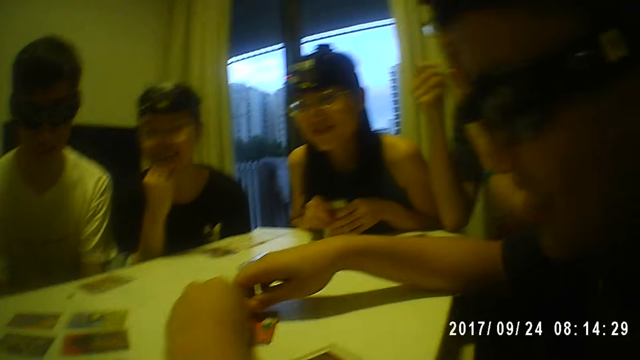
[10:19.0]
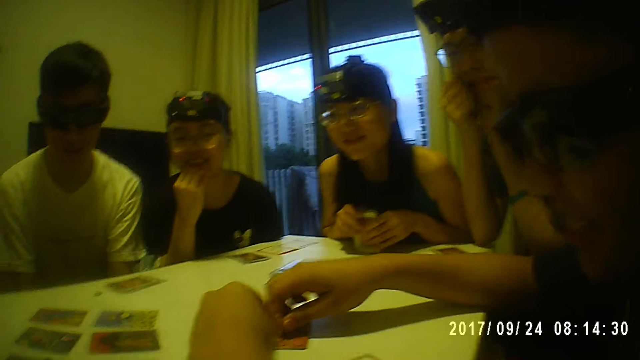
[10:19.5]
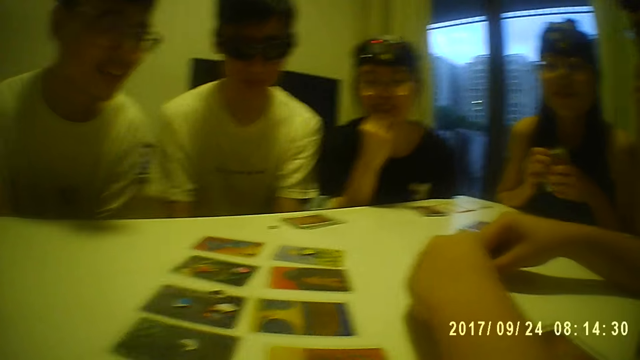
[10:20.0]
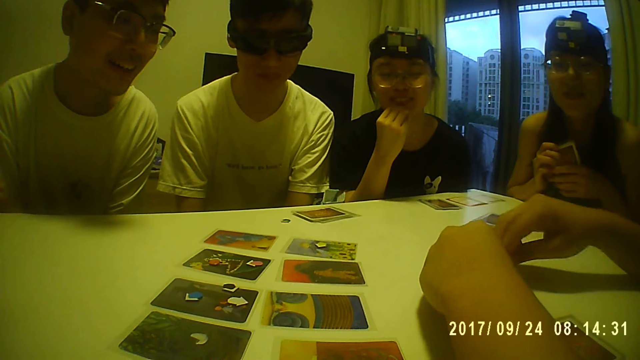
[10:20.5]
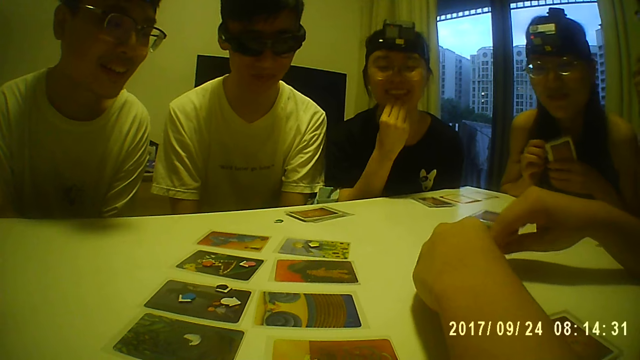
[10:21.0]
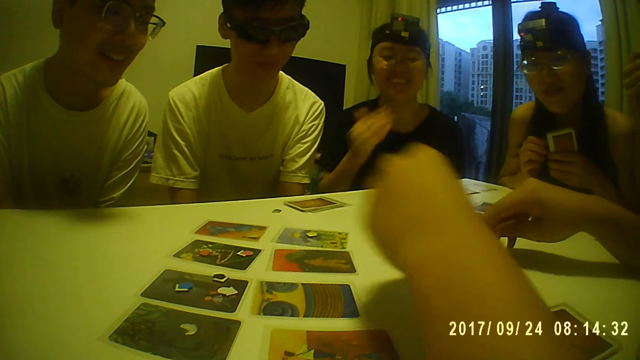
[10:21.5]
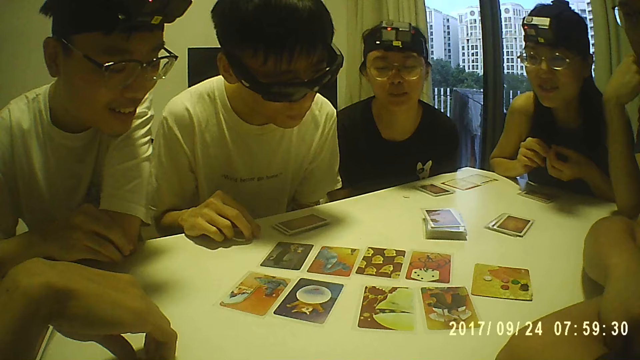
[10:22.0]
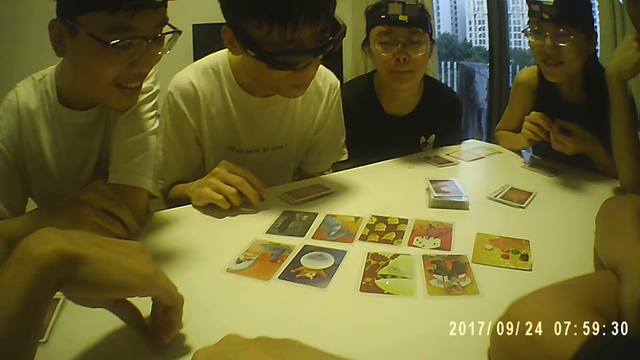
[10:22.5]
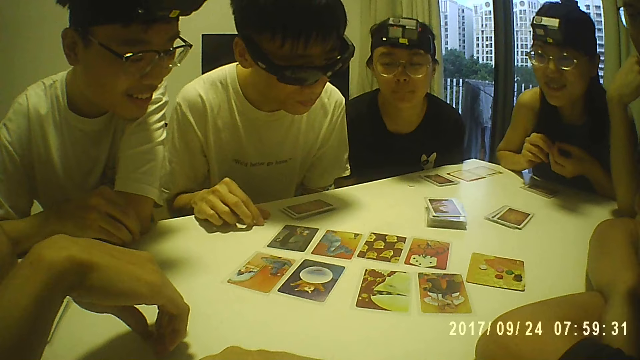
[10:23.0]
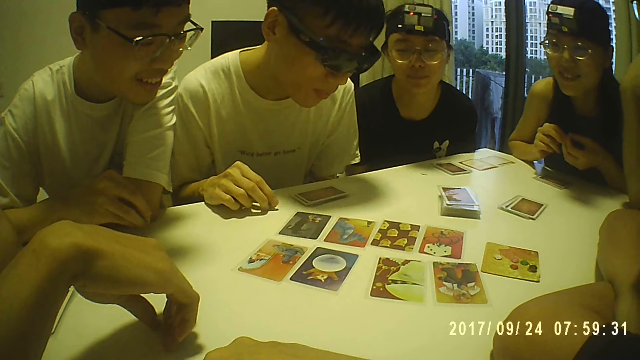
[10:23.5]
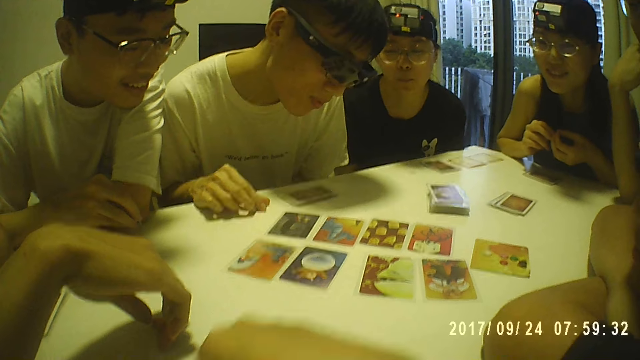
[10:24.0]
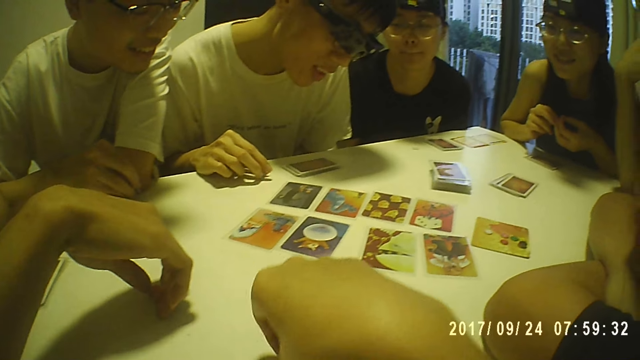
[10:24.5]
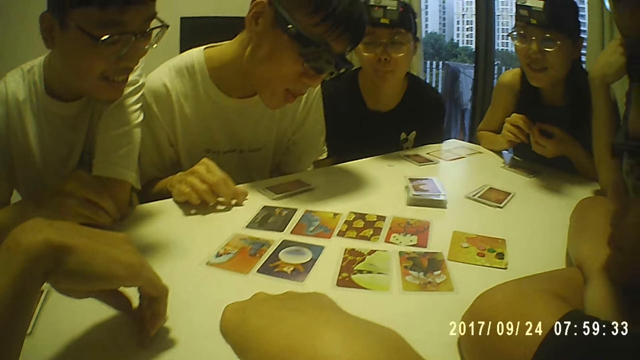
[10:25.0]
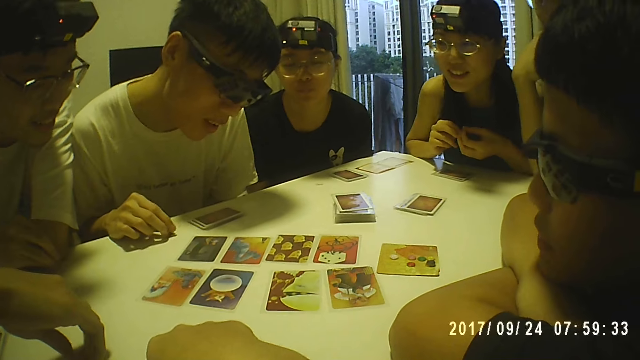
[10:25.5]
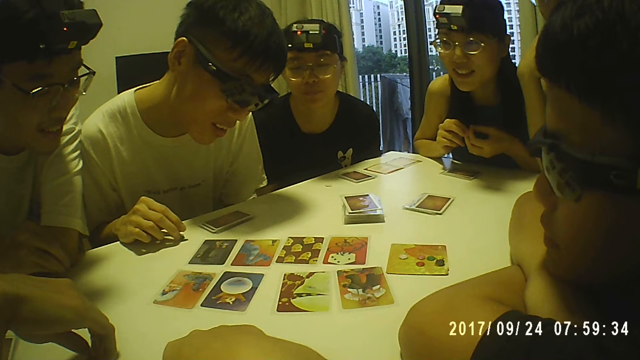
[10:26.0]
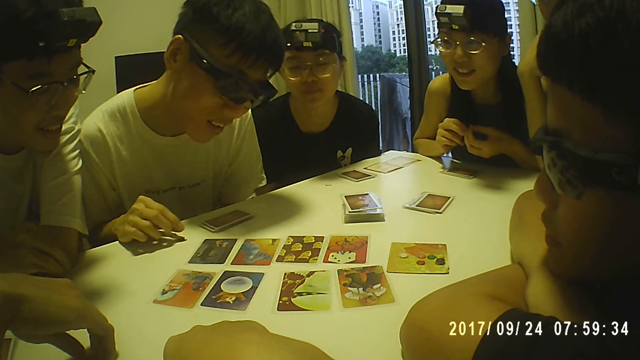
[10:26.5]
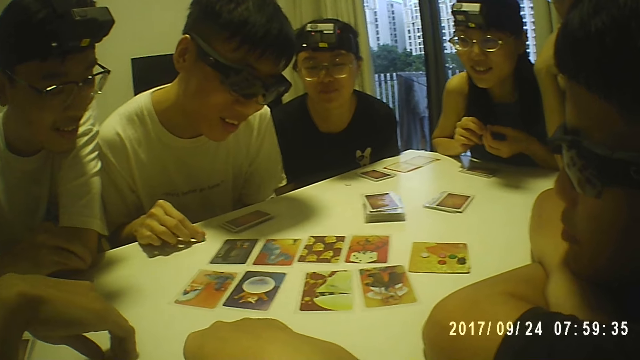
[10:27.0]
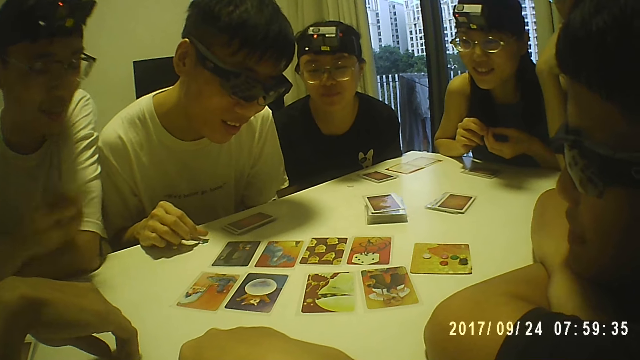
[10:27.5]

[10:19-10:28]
A man picks a token from the card on the table with his right hand. Another man touches his face with both hands. A woman holds the cards with her left hand. Another man twiddles with the token on the table with his right hand. The second man rests his jaw on his right hand. Another man twiddles with the token in his right hand. The first man crosses both arms. The camera wearer twiddles with a token on the table with her right hand. The first man rests his chin on his right hand.

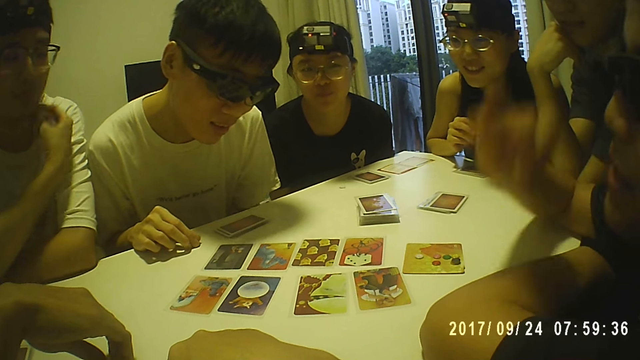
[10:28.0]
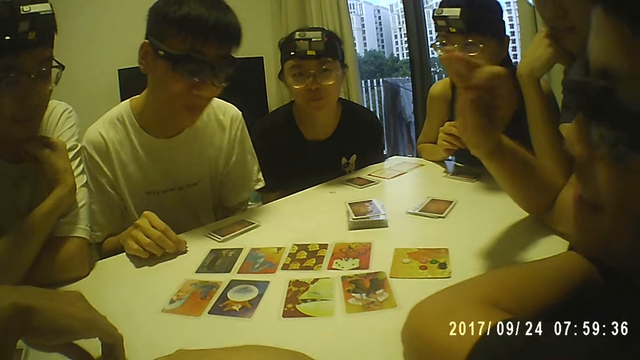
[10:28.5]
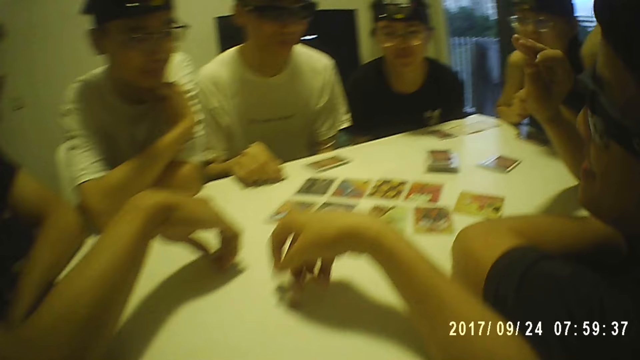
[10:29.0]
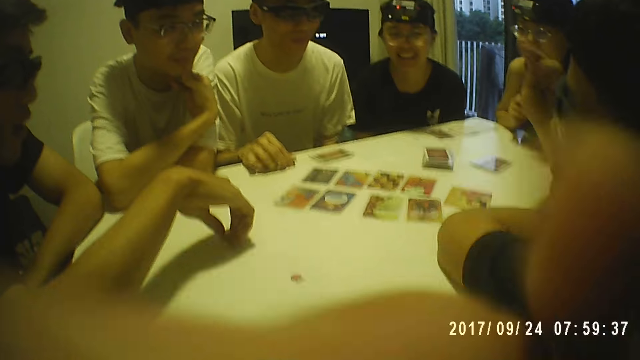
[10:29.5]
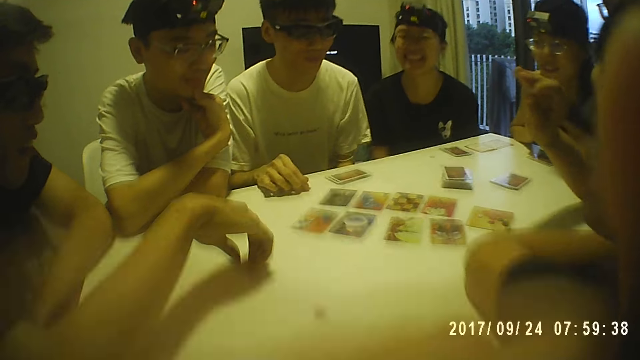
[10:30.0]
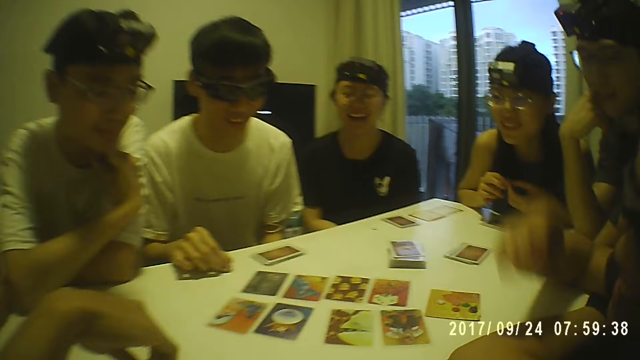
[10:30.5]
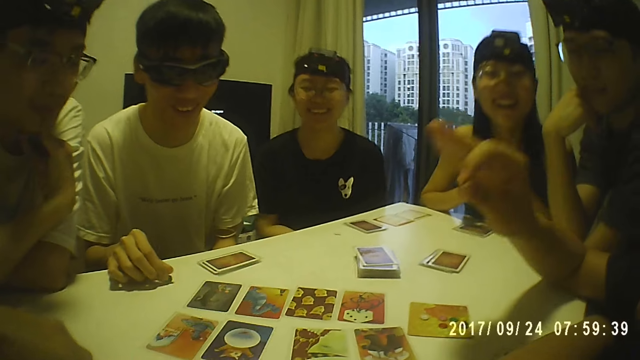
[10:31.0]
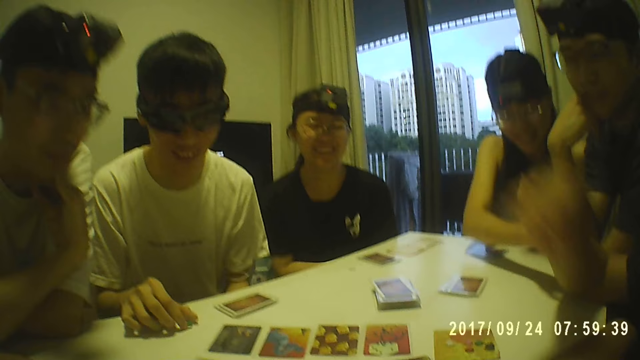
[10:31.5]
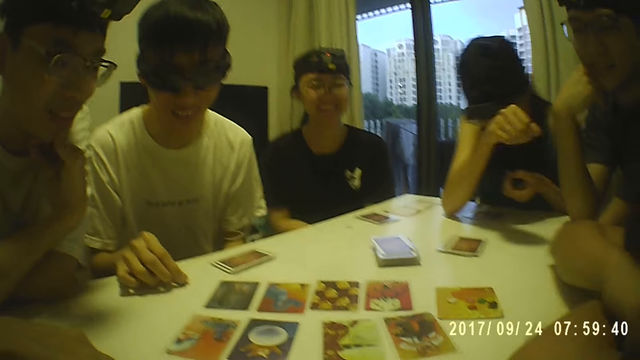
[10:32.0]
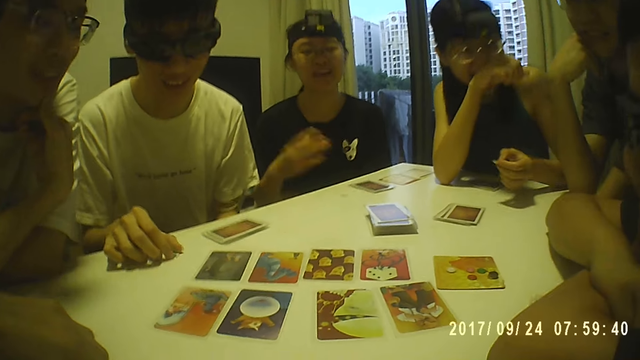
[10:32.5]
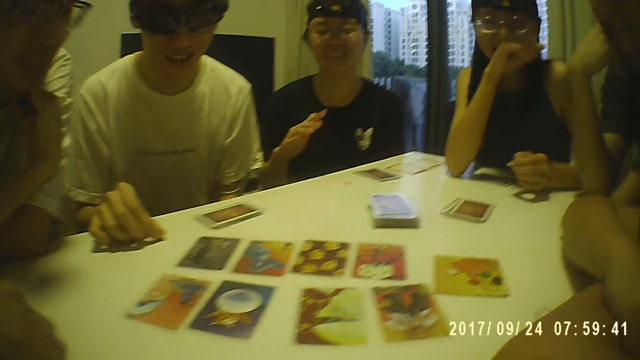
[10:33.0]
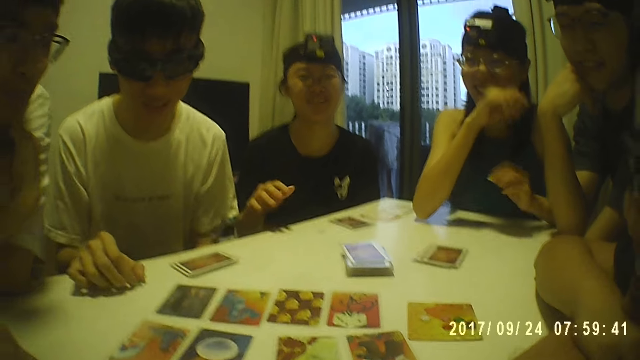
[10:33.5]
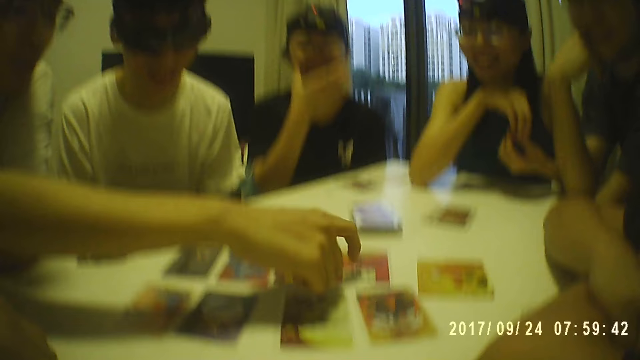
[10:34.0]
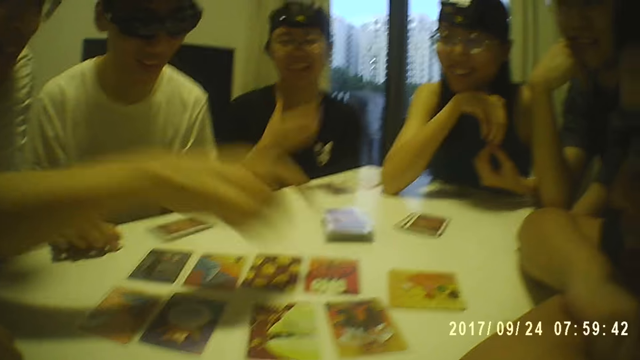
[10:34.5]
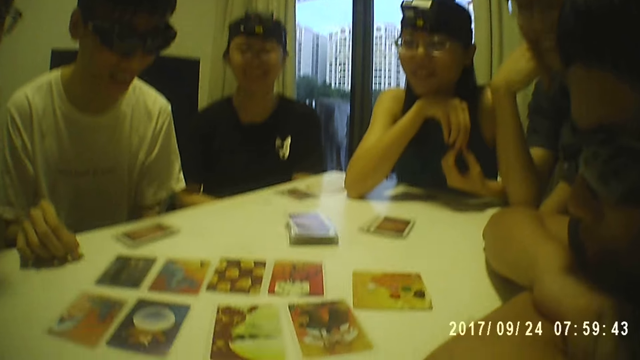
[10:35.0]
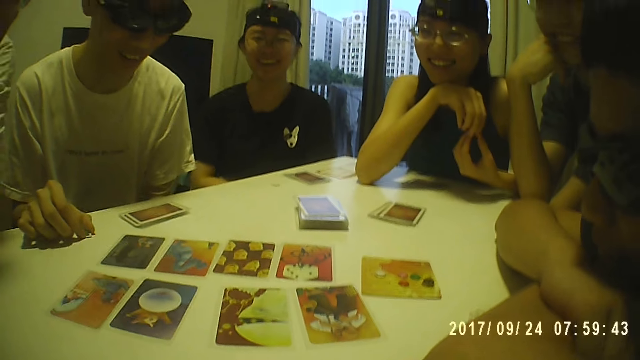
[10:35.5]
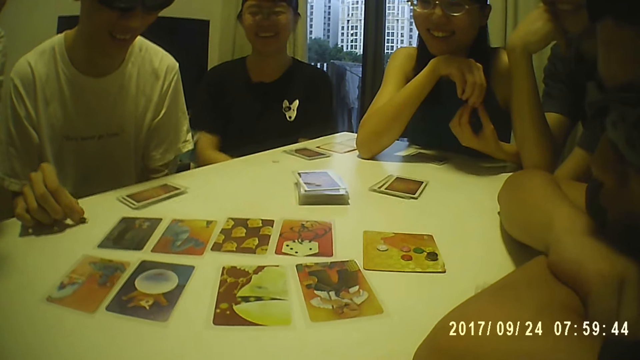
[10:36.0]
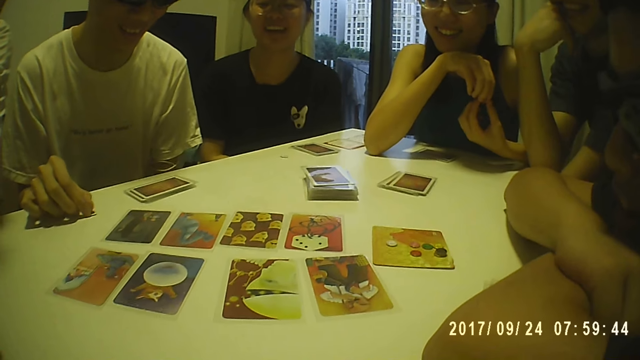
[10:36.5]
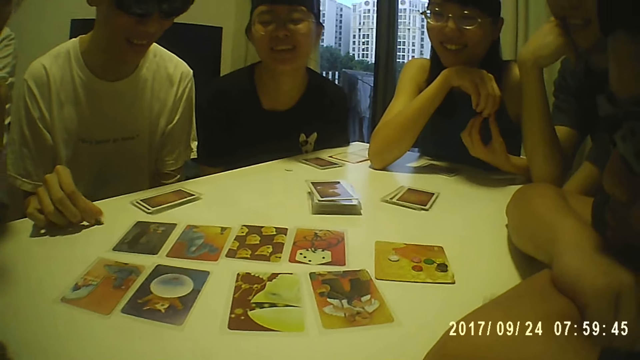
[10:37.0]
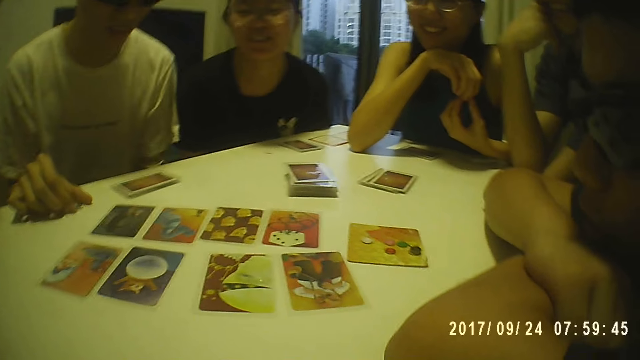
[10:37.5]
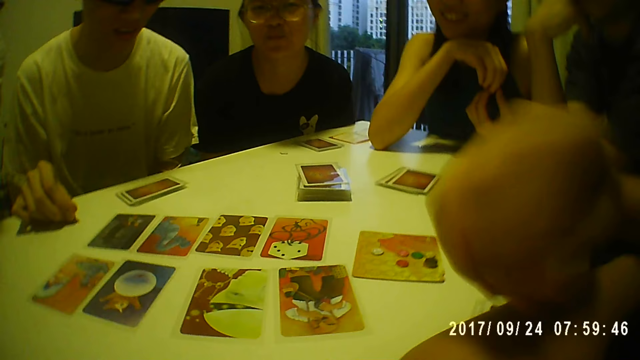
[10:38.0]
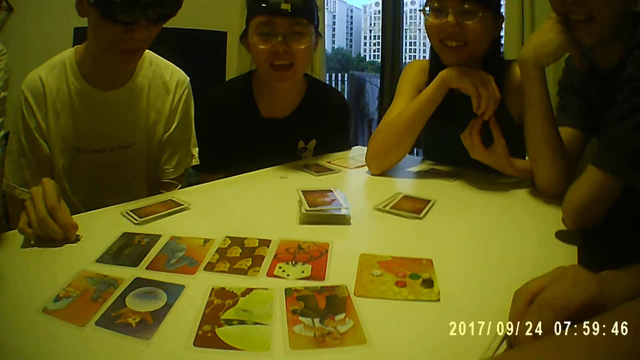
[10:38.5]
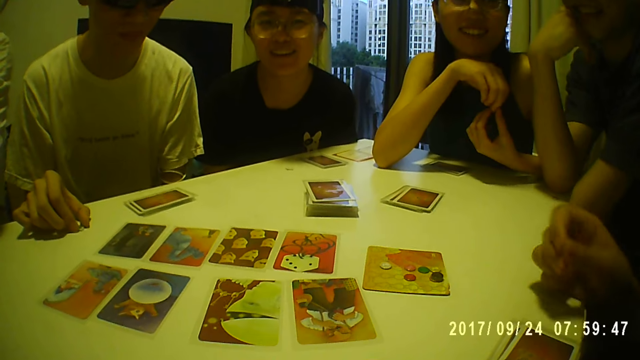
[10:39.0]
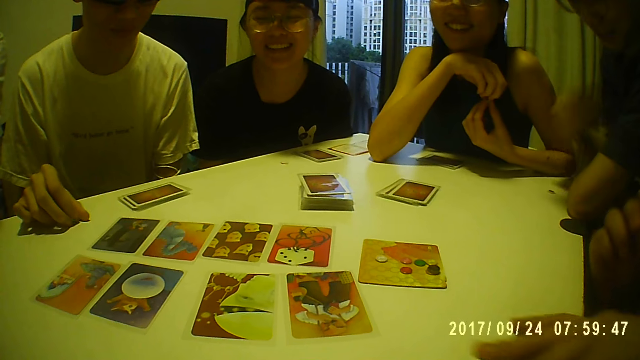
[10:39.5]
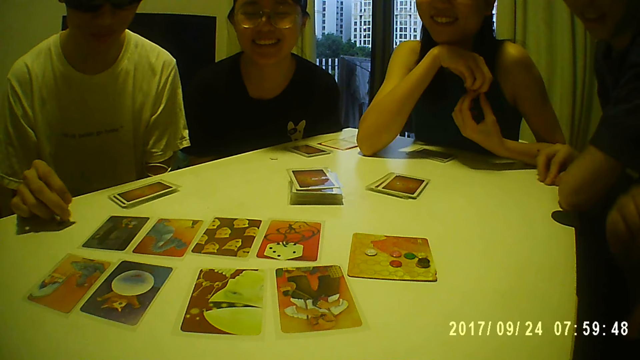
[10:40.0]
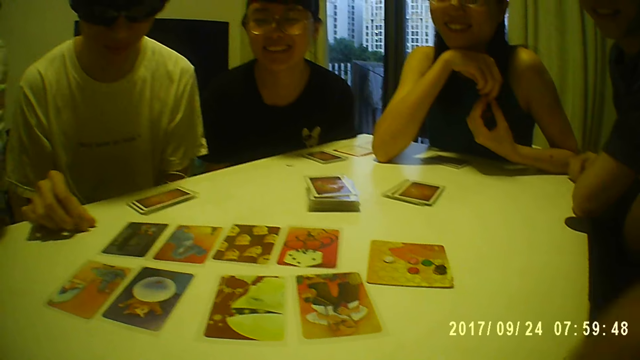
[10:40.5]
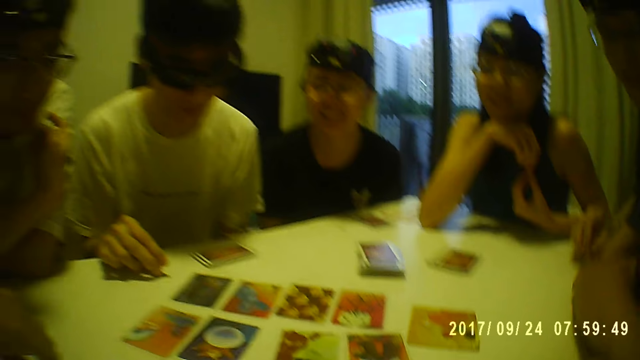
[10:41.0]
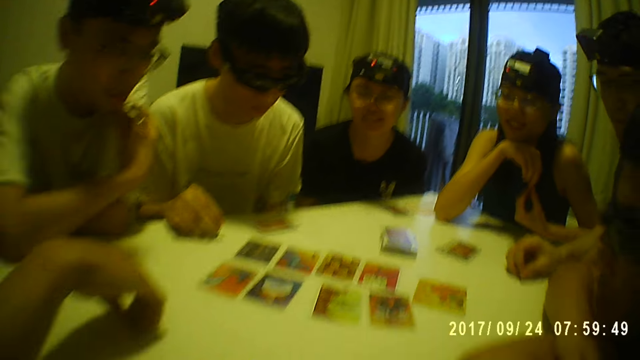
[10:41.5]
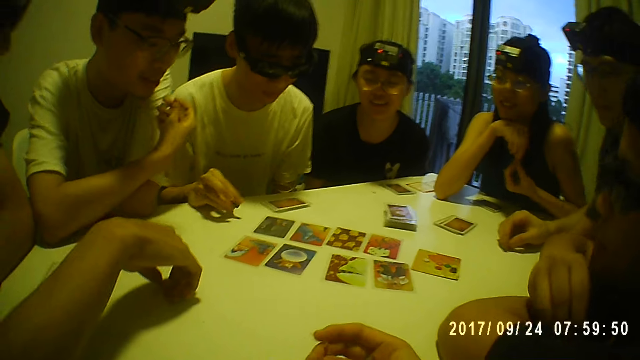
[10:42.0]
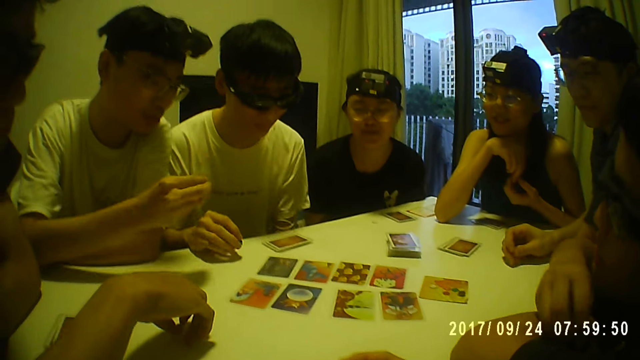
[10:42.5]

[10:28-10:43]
A man holds a token with his right hand. Another man rests his chin on his right hand. The camera wearer touches her face with her right hand. She looks around. The first man crosses both arms. A woman holds the token with her left hand. The woman holds the token with both hands. The second man taps a card on the table with his right forefinger. Another woman touches her face with her right hand. The first man rests his chin on his right hand and picks some cards from the table with his left hand. Another man picks a token from the table with his right hand. The second man touches his face with his right hand. The first man crosses both arms.
